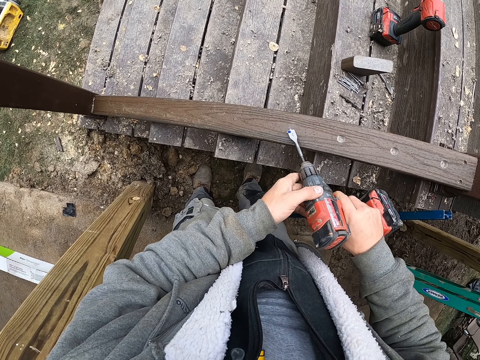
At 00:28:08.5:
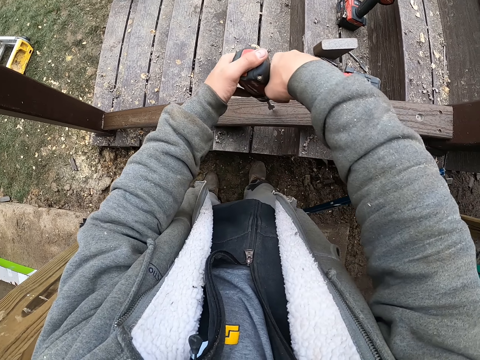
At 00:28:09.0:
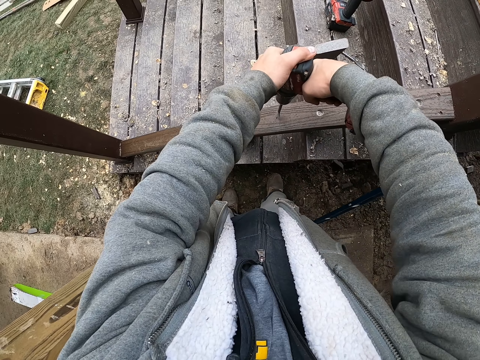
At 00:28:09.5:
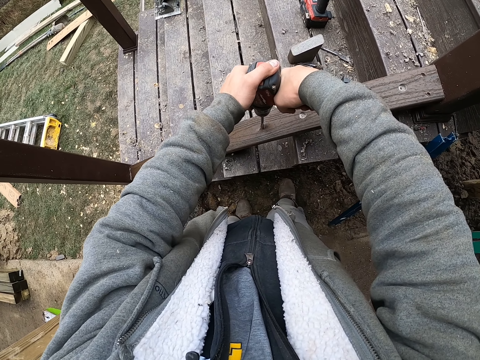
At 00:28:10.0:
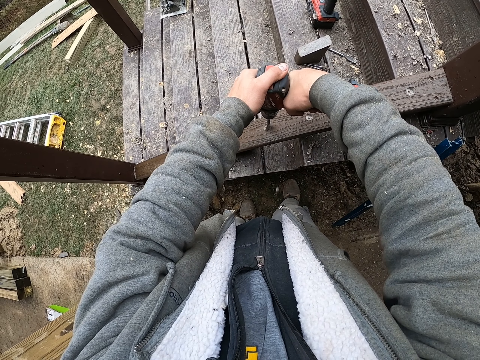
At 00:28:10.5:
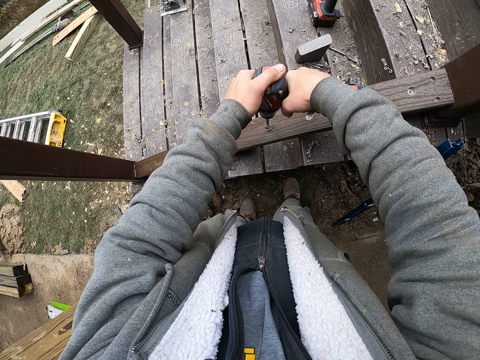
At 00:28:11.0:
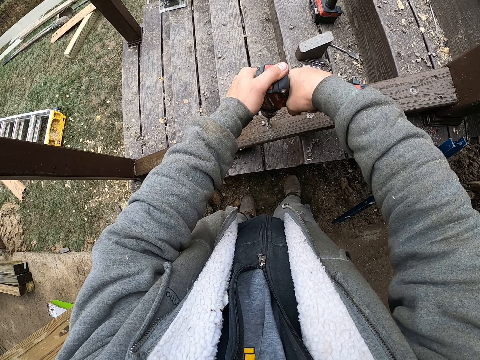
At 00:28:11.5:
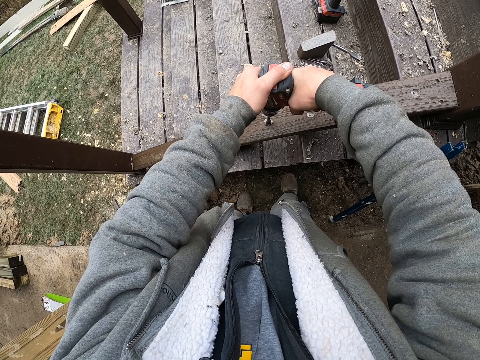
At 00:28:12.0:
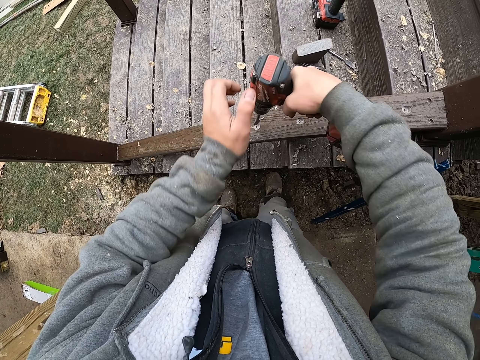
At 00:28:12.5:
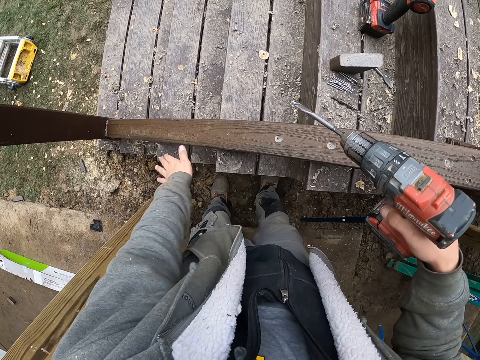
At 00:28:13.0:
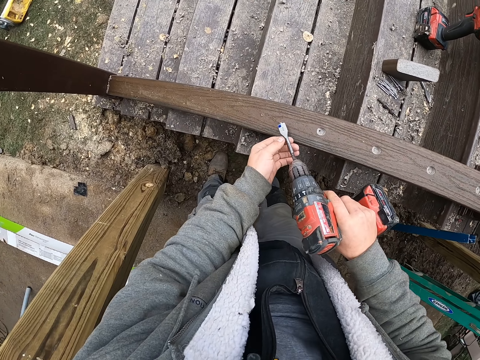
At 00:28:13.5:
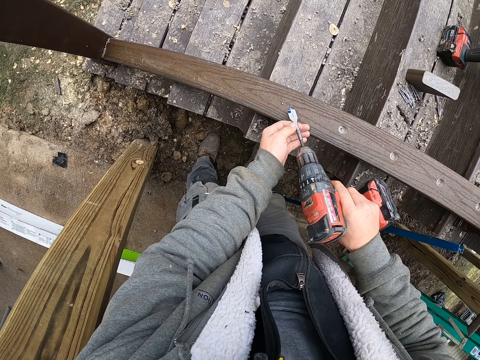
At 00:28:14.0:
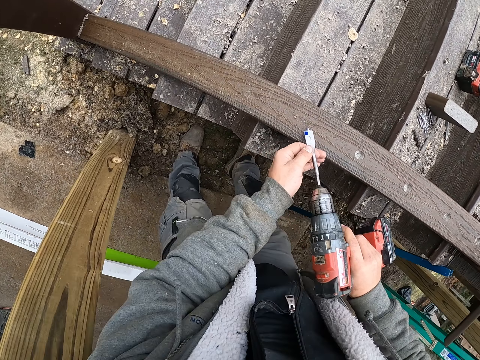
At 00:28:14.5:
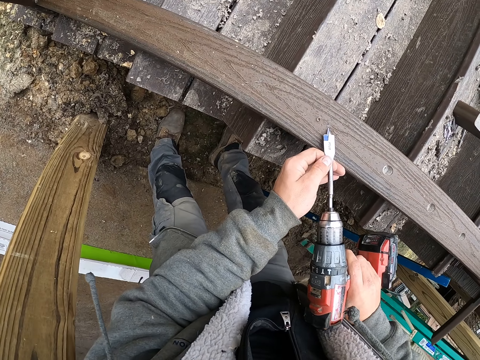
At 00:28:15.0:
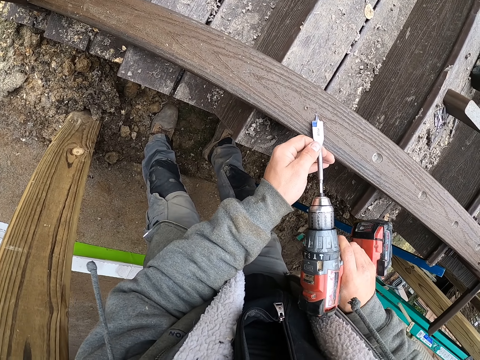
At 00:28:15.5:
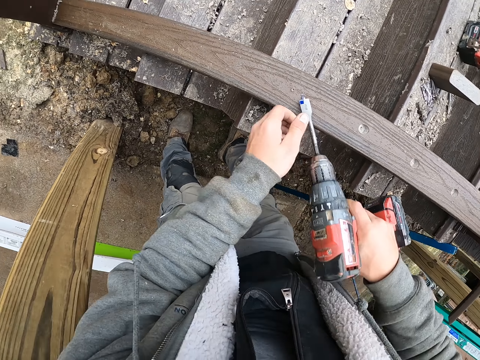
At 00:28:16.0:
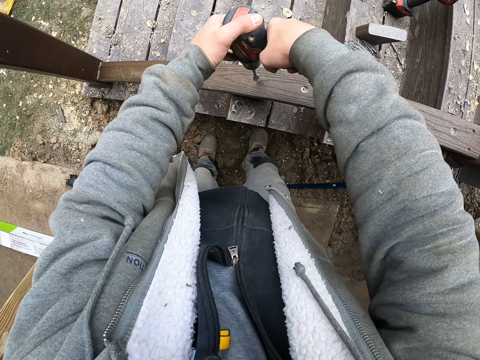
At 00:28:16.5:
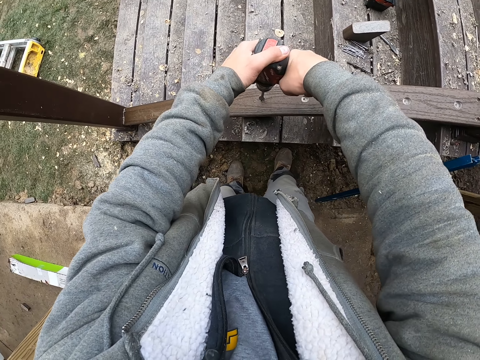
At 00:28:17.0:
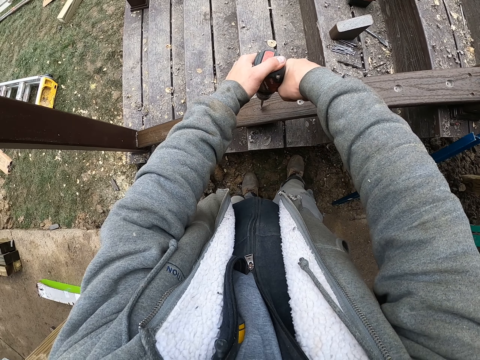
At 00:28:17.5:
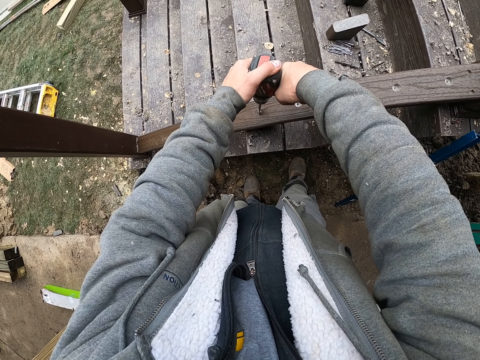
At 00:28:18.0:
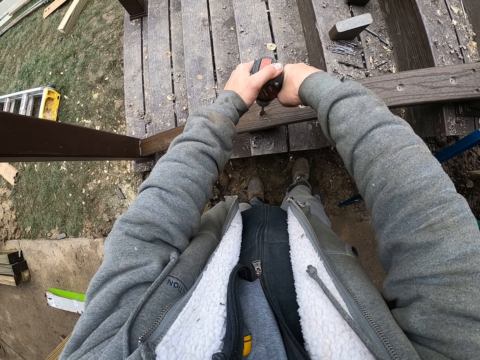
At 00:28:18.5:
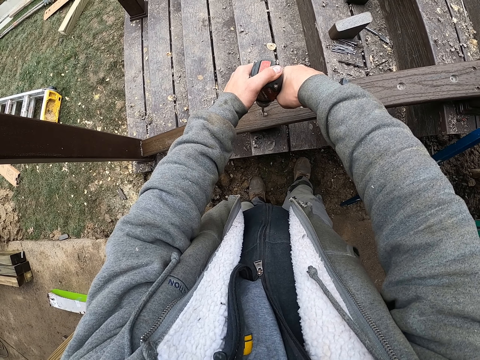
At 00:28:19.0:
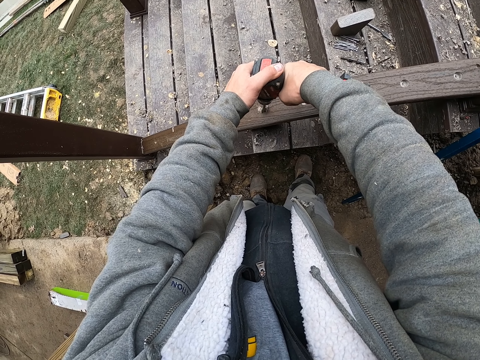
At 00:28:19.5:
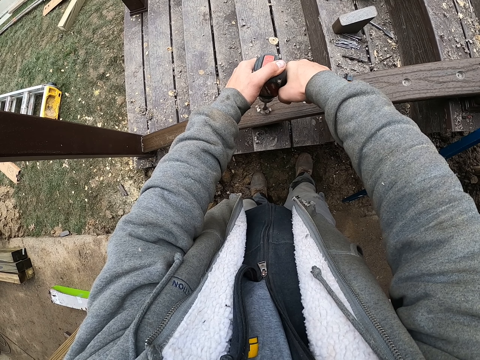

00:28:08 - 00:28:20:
The camera wearer drills a hole in the wood. They wipe the wood with the hand. They hold the drill with both hands. They drill a hole in the wood.

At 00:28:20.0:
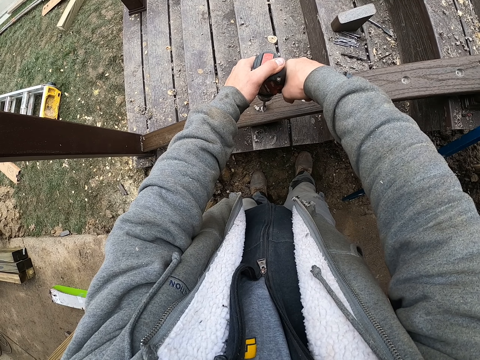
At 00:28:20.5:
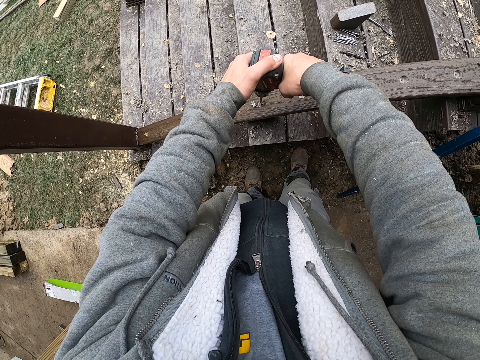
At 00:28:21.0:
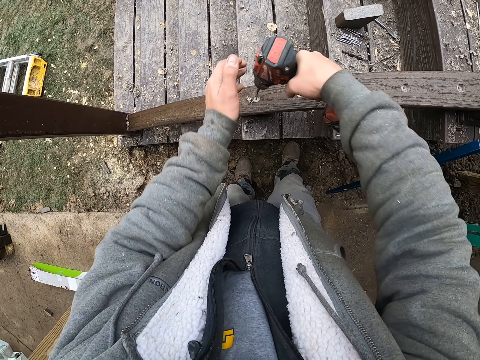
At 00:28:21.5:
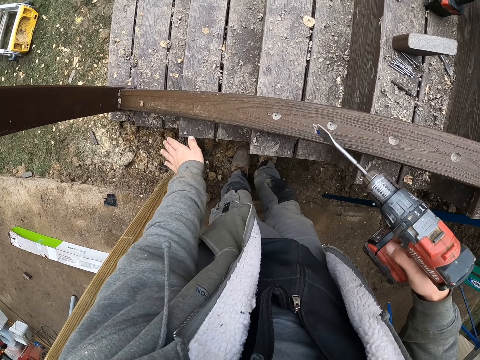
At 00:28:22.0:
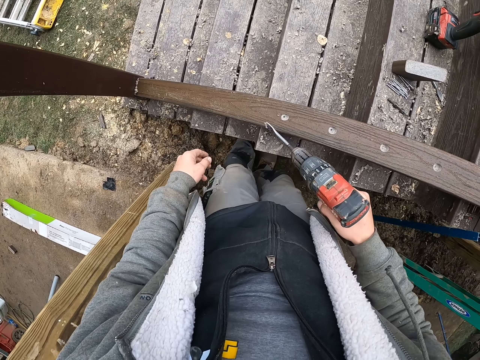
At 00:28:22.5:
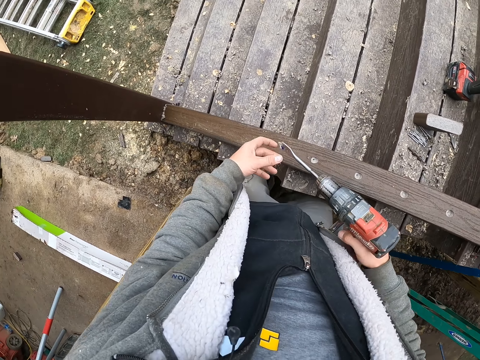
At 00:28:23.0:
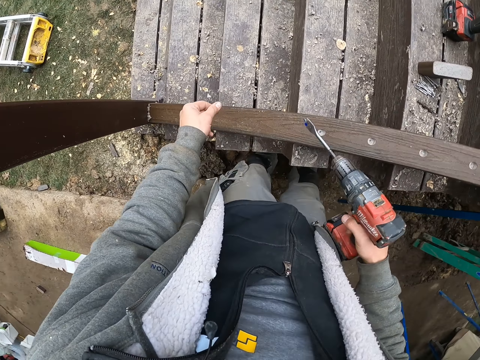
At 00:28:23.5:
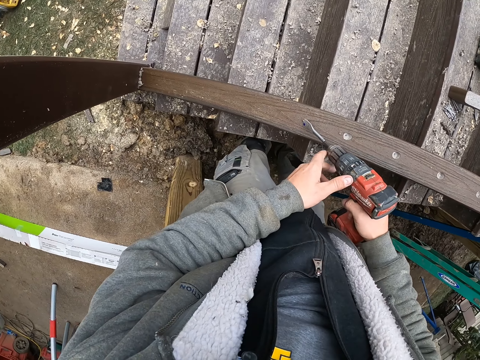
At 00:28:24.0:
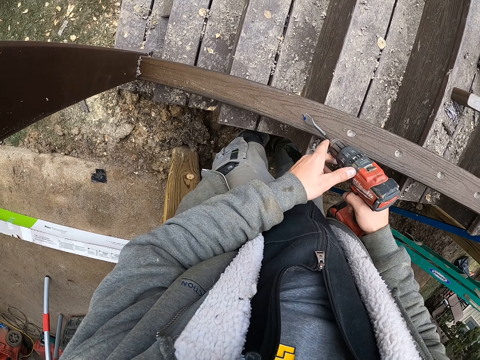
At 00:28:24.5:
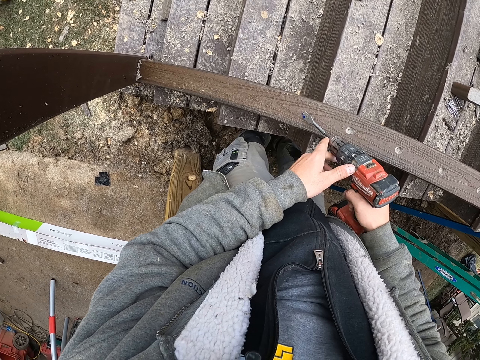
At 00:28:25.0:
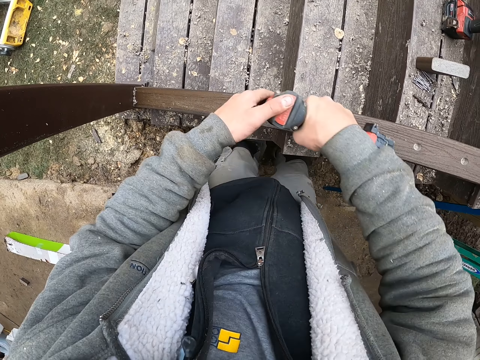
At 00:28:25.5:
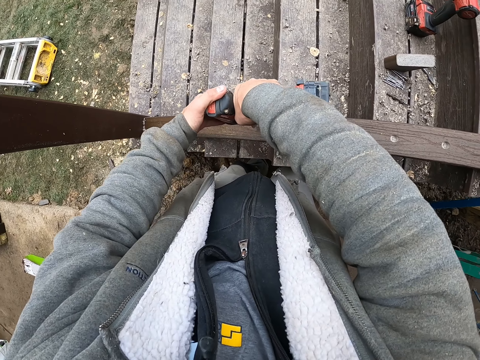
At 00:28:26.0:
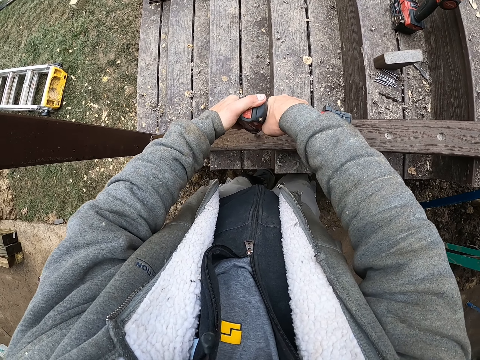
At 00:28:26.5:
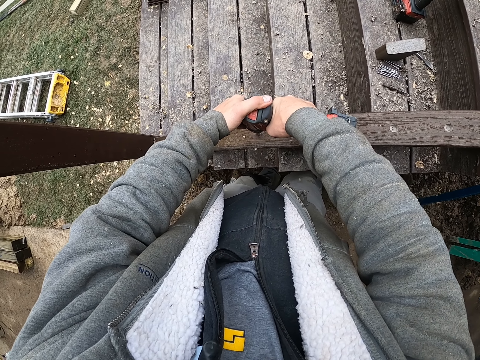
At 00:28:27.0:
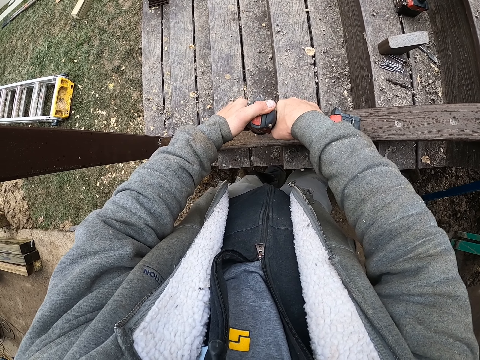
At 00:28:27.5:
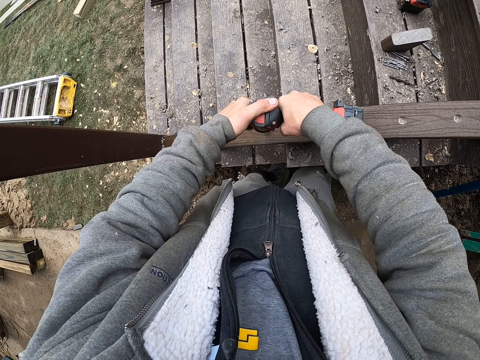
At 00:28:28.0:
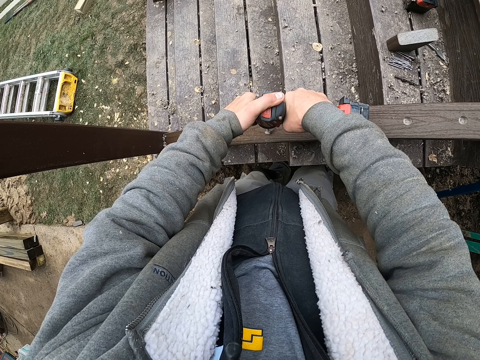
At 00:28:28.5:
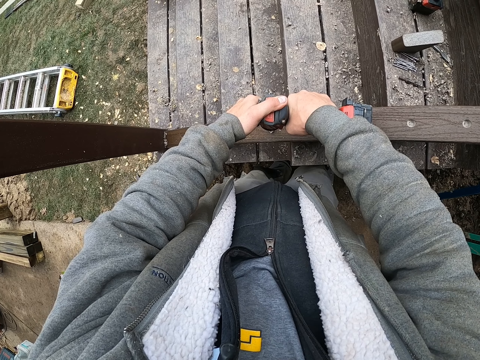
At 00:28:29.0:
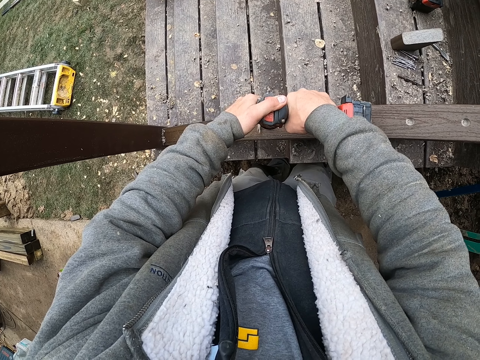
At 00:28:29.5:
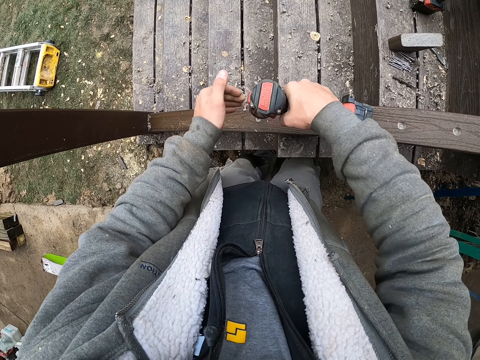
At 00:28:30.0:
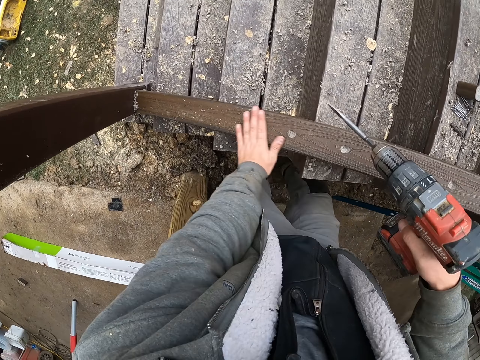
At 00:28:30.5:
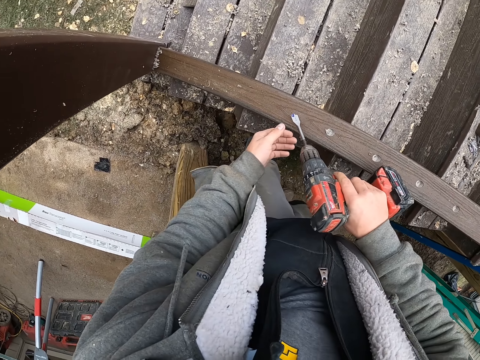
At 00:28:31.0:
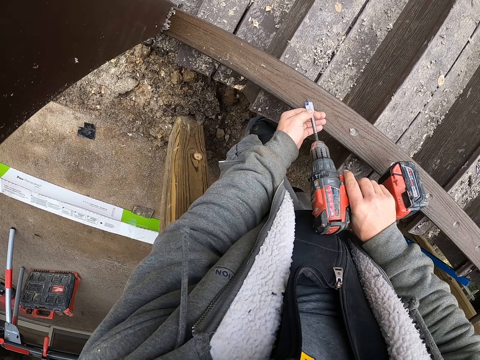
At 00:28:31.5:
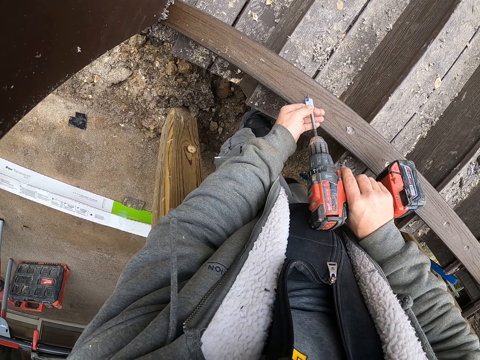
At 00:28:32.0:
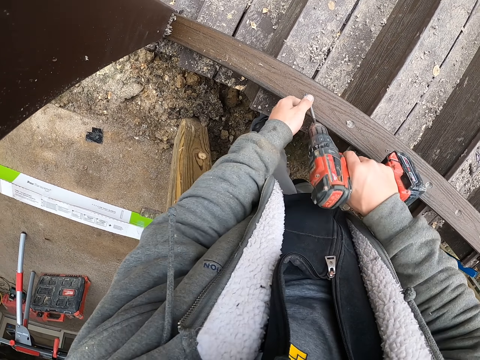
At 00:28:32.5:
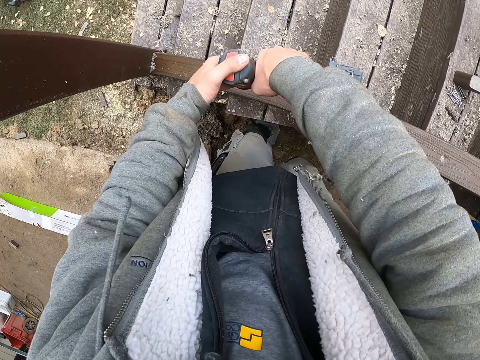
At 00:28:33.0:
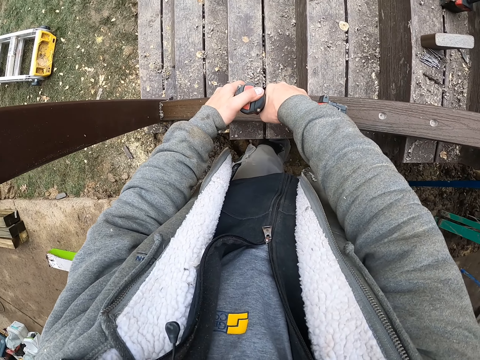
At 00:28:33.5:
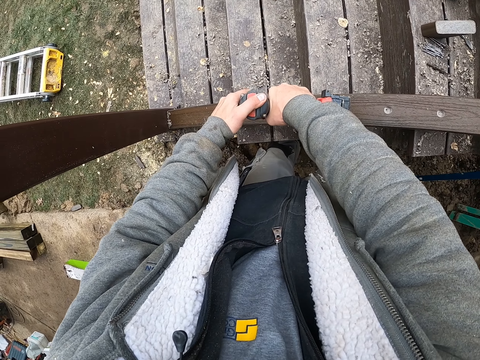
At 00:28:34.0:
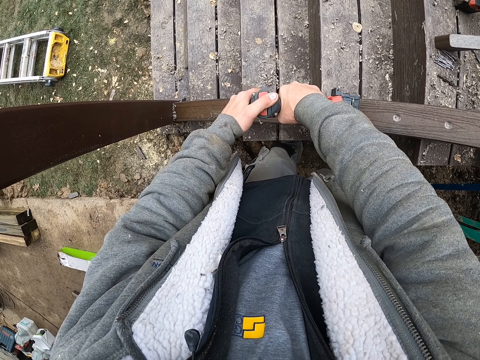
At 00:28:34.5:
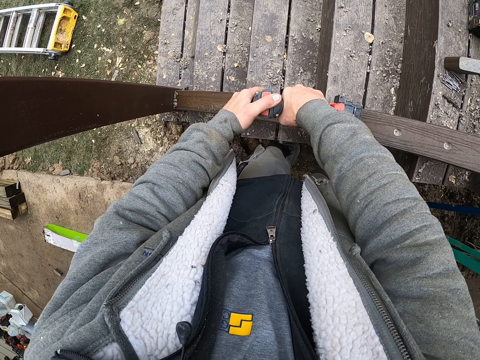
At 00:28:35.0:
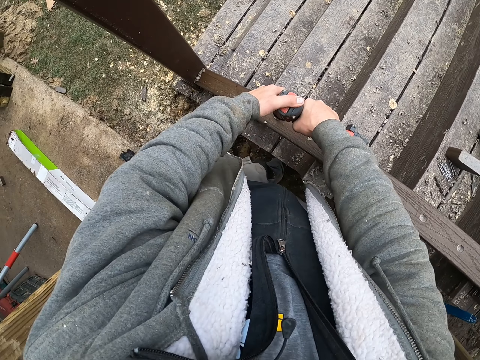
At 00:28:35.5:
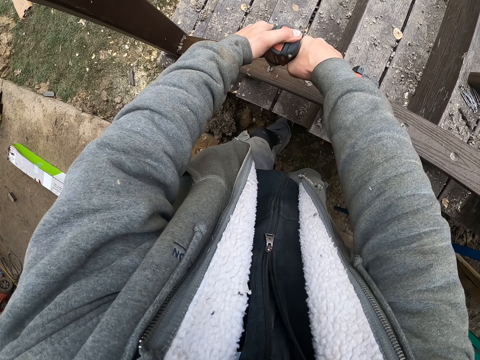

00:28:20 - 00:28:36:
The camera wearer stops drilling. They wipe the wood with the hand. They move. They hold the drill with both hands. They drill a hole in the wood. They stop drilling. They wipe the wood with the hand. They hold the drill with both hands. They drill a hole in the wood.
